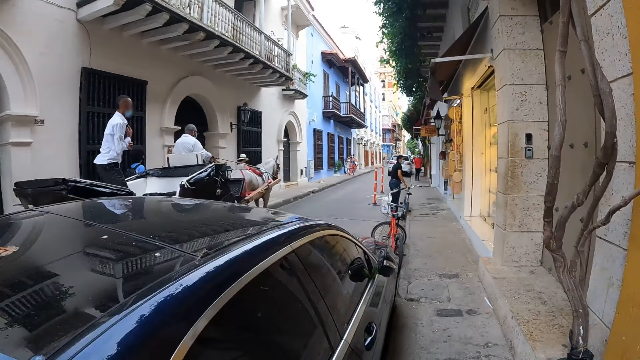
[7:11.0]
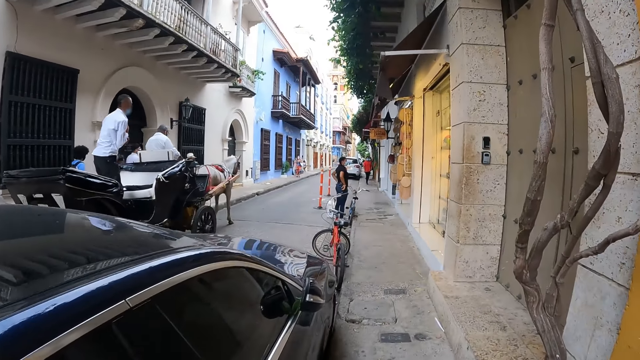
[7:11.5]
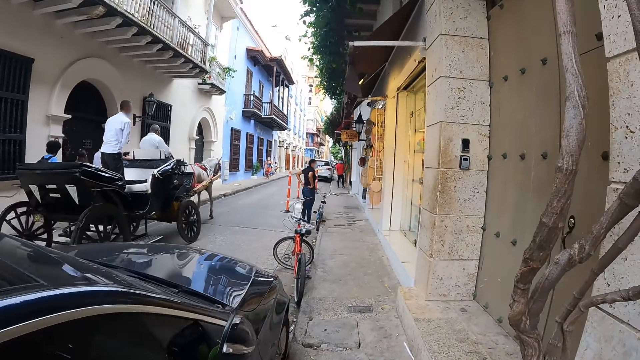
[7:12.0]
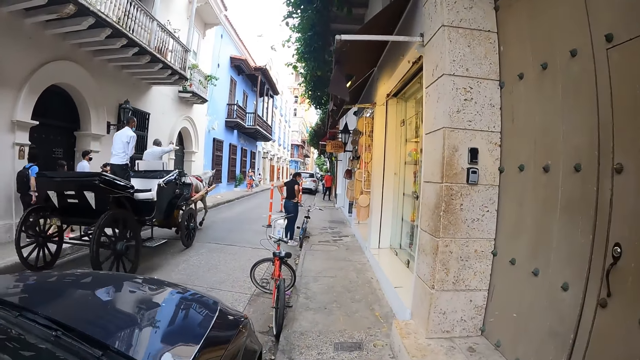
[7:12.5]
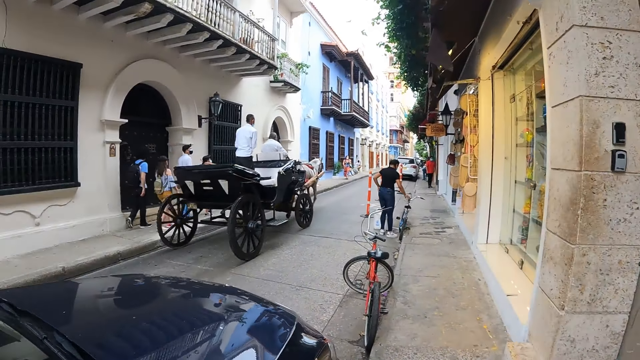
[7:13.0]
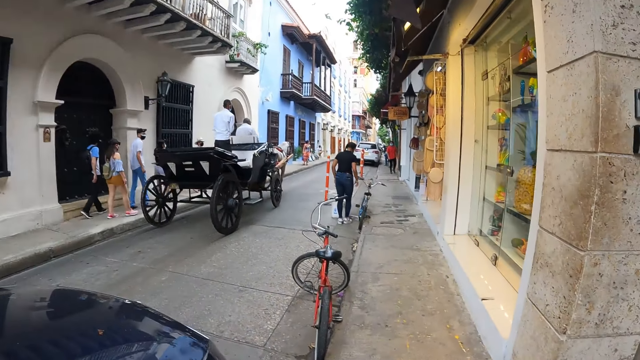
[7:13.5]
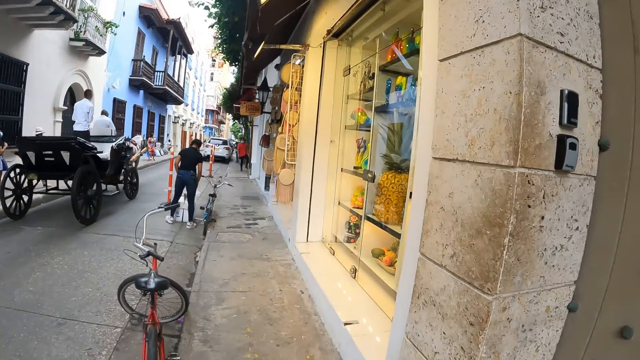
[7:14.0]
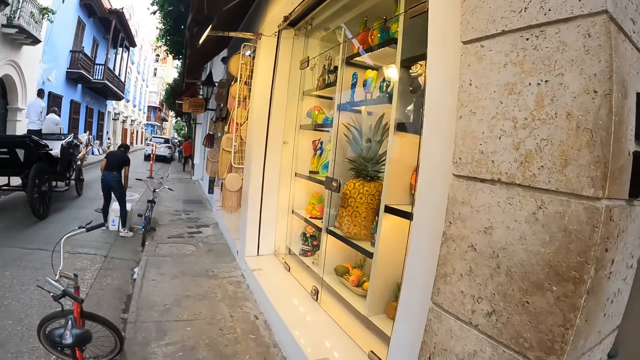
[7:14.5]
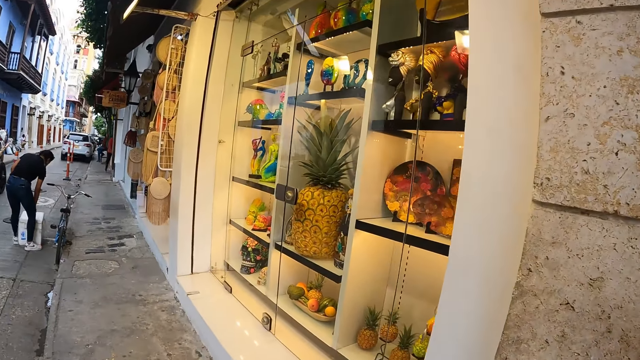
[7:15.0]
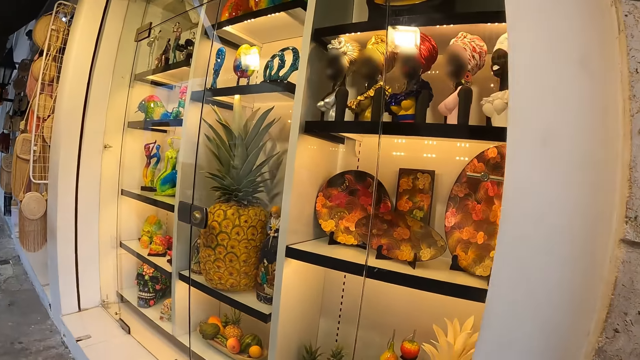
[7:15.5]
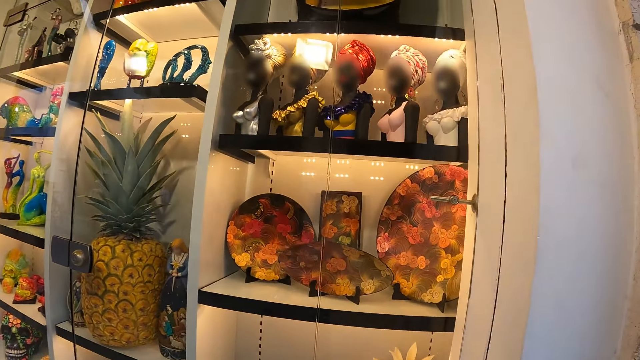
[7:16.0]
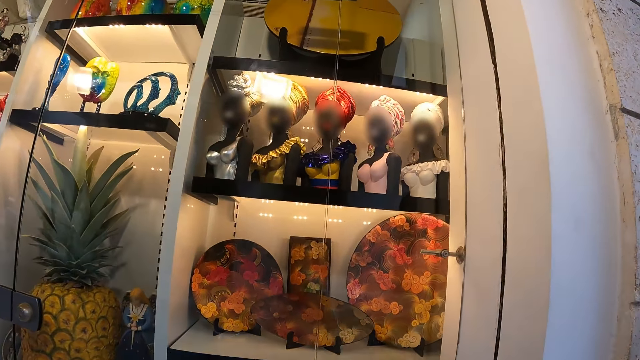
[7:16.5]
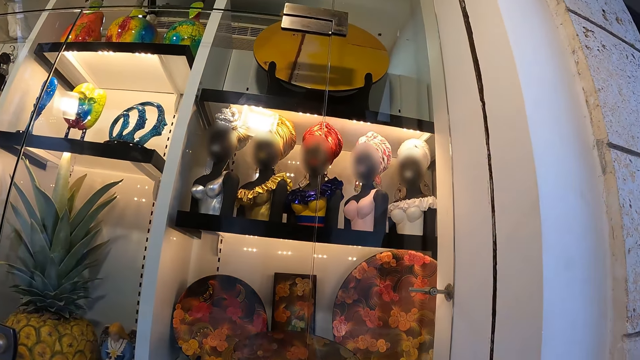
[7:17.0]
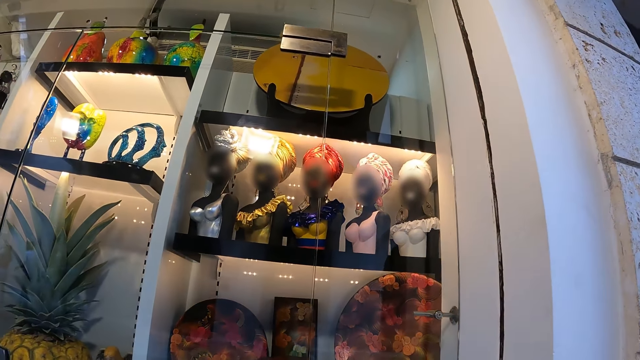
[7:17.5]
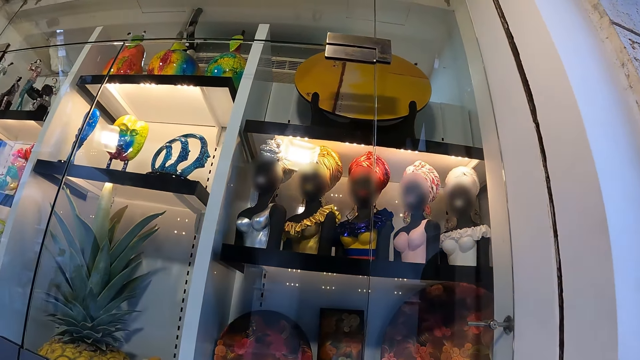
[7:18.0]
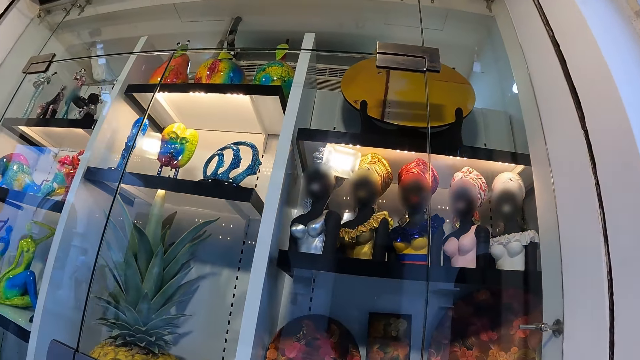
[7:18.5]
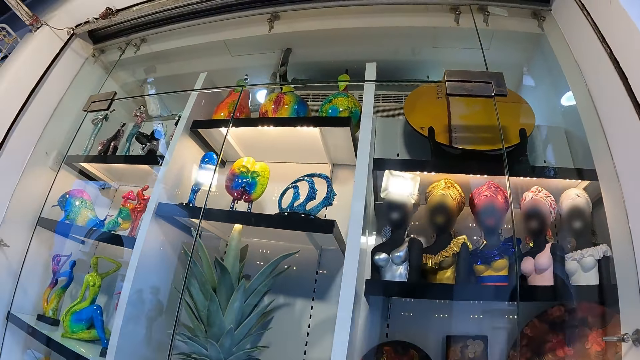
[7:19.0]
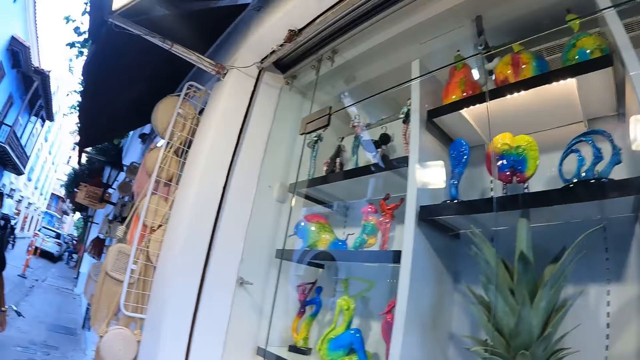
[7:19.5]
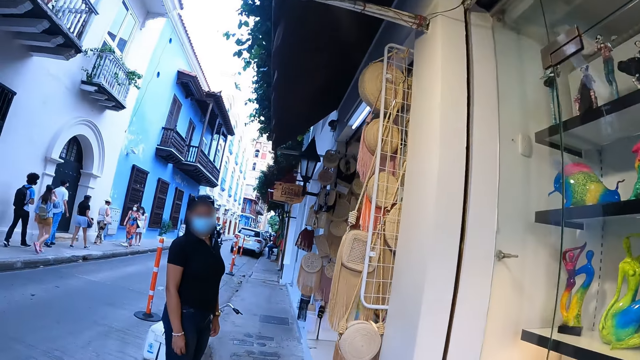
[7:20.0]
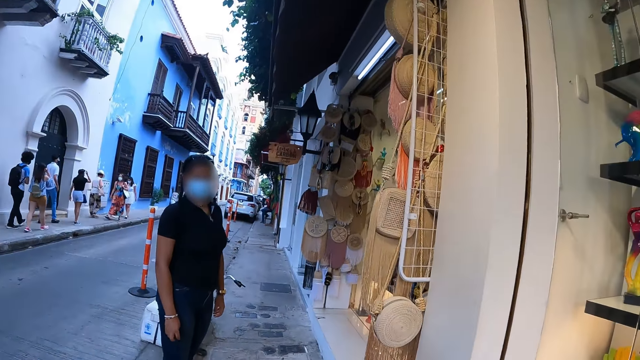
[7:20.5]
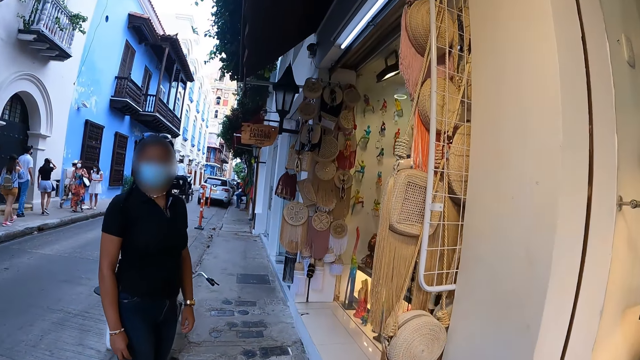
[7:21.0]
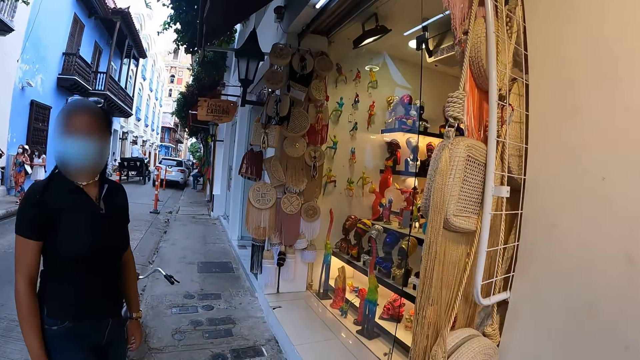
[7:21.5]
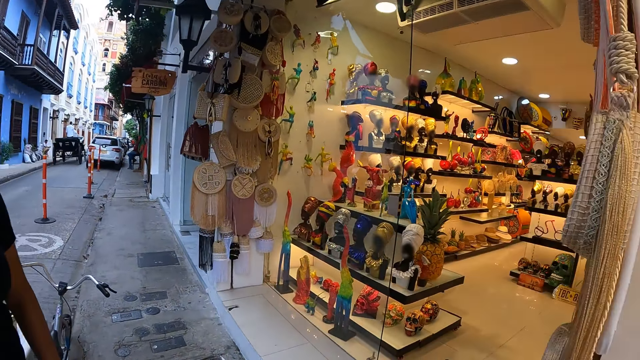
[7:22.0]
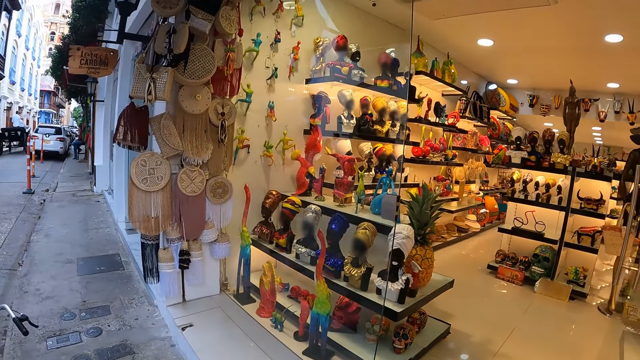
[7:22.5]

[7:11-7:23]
The camera wearer walks along the road. They look around. They look at items on the display. A woman walks around. The camera wearer walks along the road.

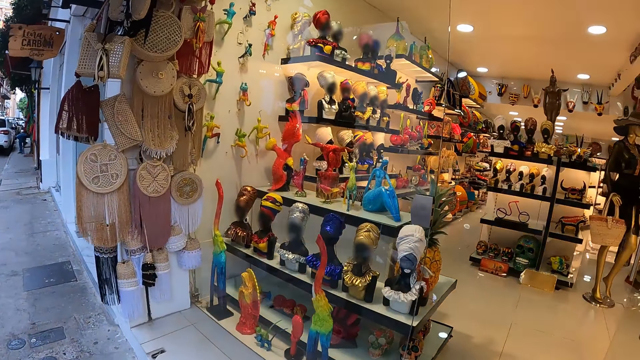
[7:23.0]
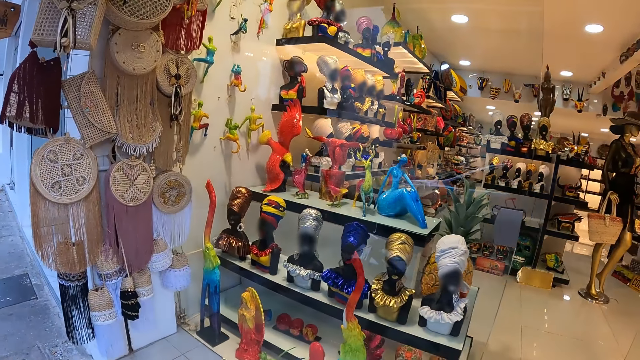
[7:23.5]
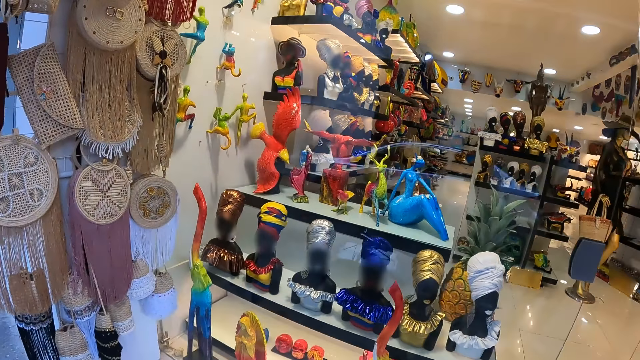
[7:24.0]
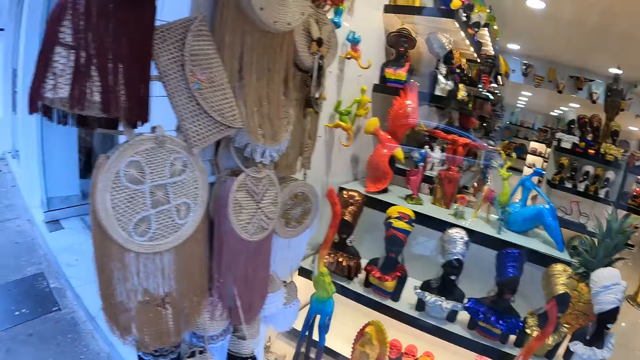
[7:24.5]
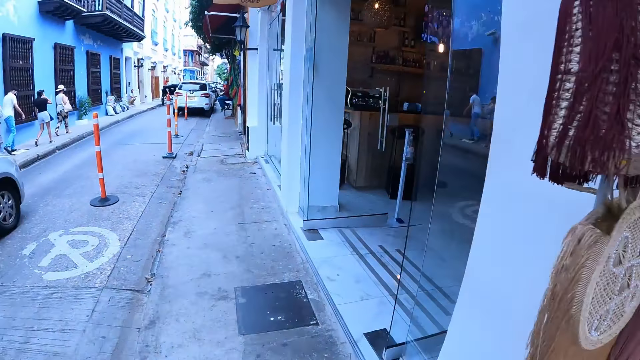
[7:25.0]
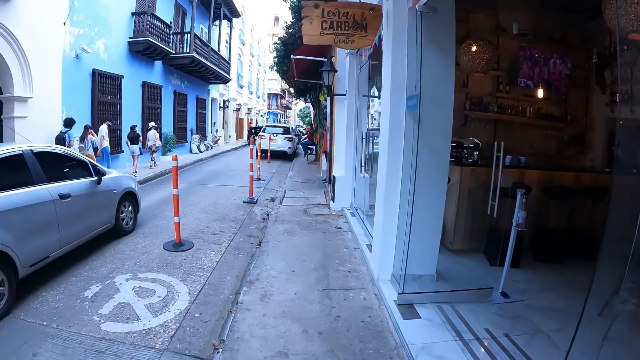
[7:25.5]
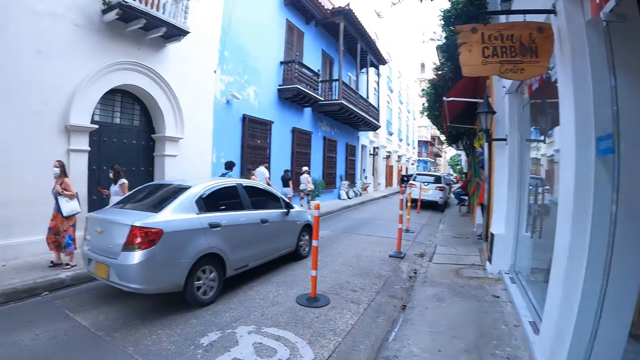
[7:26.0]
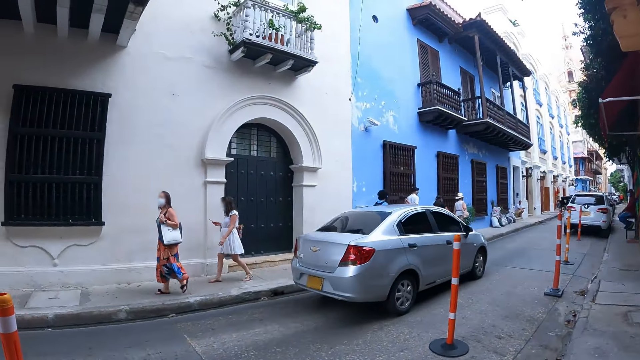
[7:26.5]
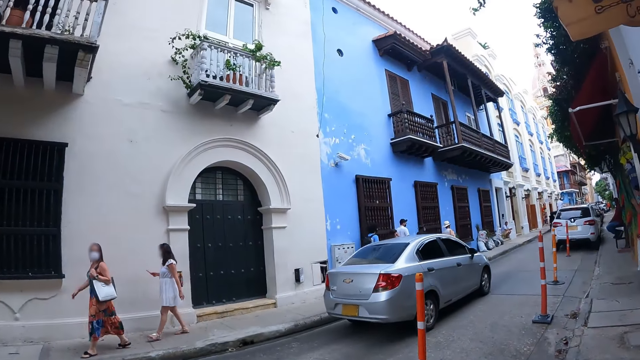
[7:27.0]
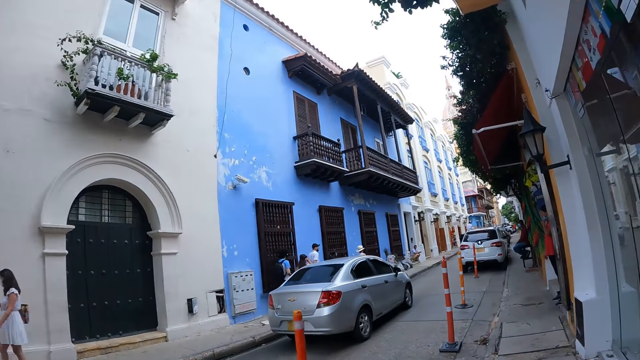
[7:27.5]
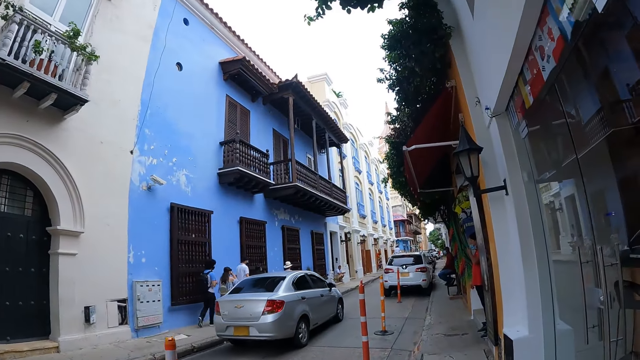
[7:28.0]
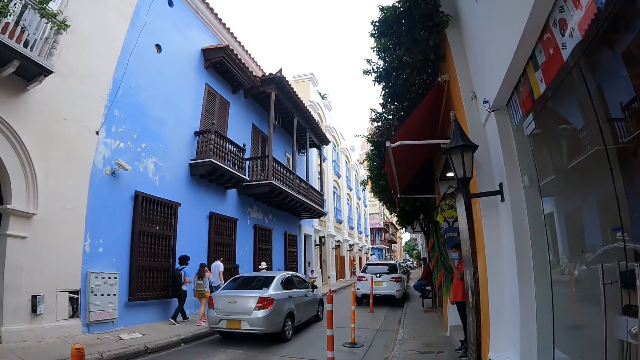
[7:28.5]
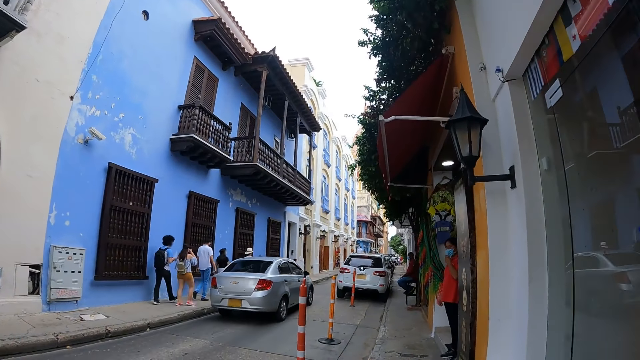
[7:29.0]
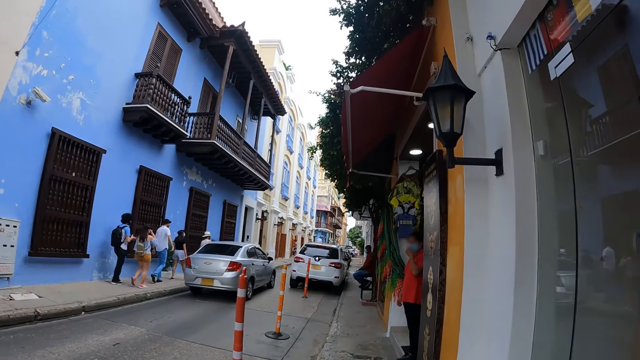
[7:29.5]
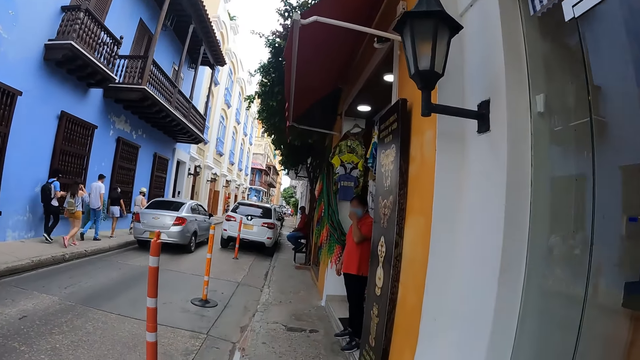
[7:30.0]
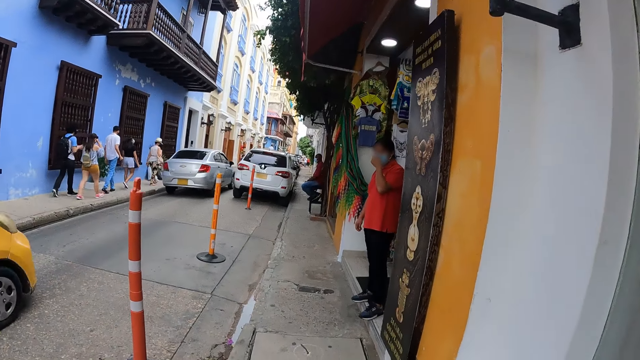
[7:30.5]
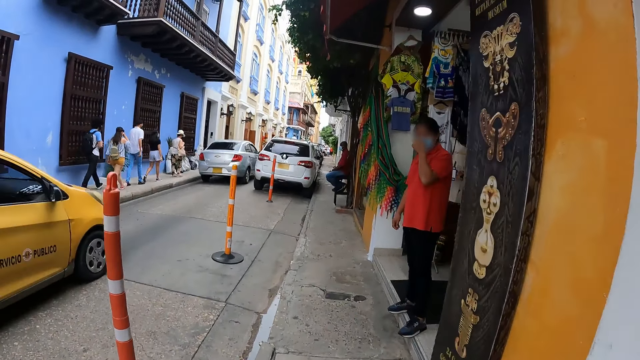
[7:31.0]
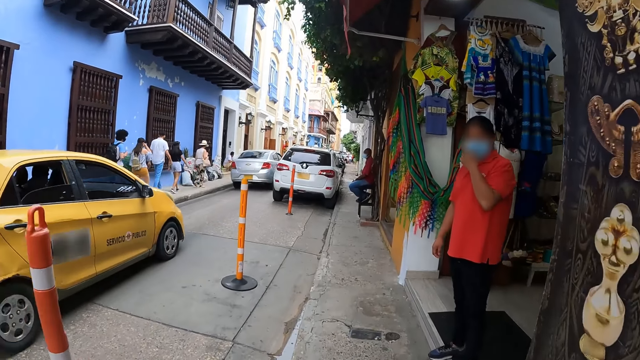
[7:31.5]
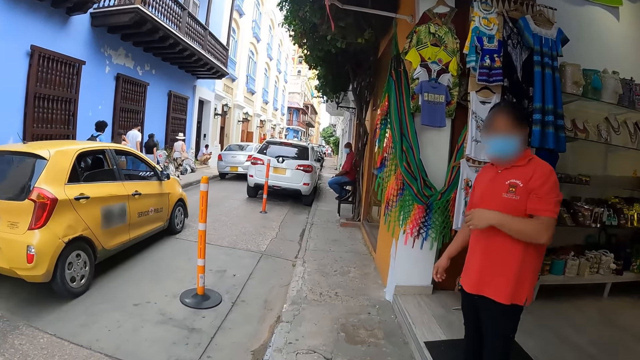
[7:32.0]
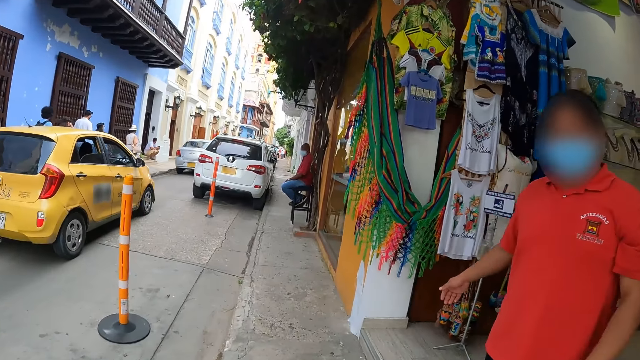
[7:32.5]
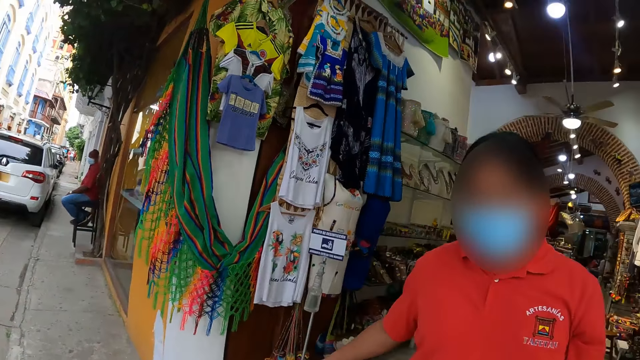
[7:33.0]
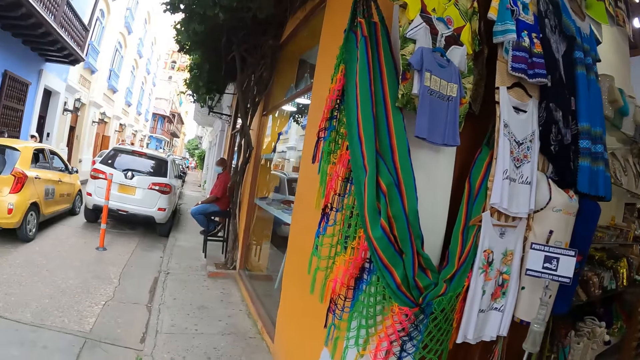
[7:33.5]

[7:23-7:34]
The camera wearer looks at items on the display. A woman walks around. The camera wearer walks along the road.
